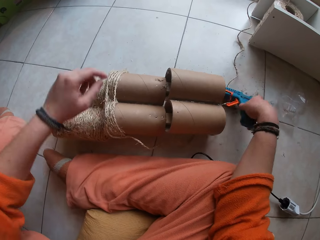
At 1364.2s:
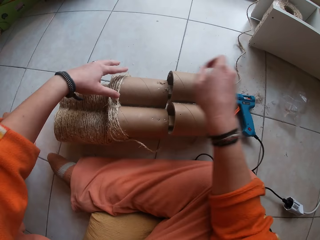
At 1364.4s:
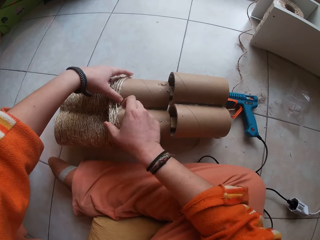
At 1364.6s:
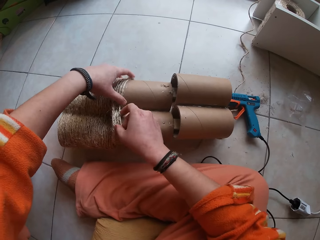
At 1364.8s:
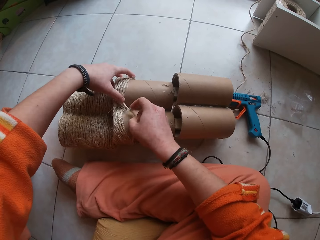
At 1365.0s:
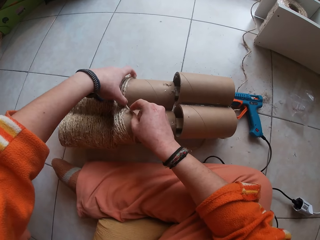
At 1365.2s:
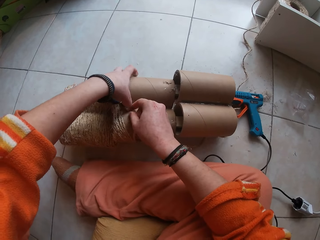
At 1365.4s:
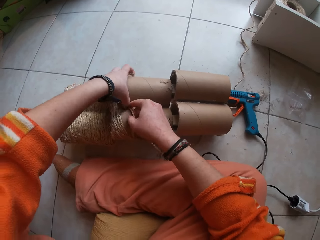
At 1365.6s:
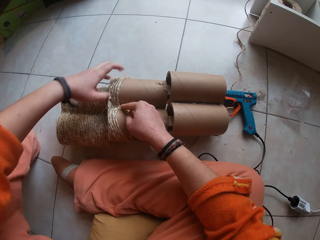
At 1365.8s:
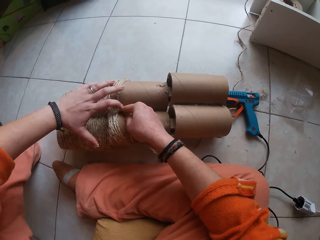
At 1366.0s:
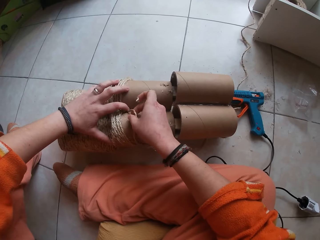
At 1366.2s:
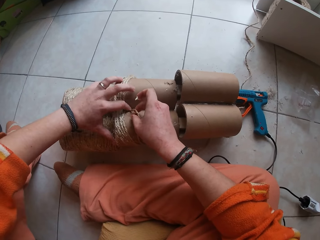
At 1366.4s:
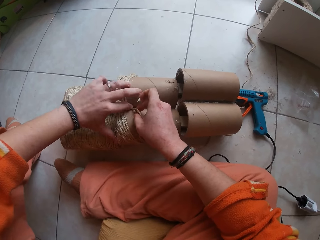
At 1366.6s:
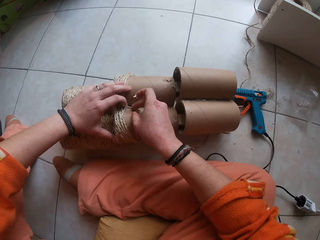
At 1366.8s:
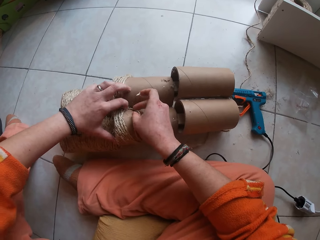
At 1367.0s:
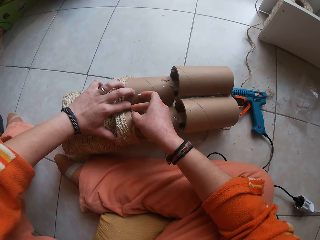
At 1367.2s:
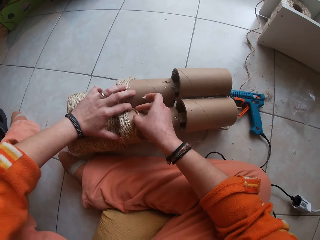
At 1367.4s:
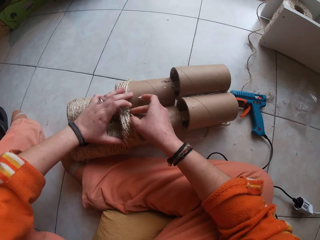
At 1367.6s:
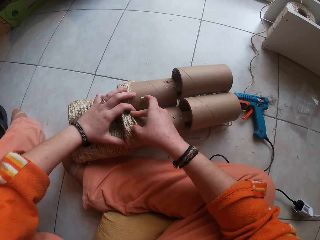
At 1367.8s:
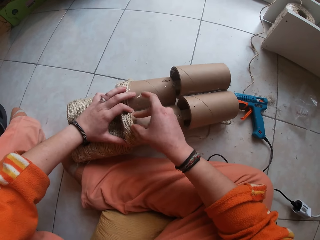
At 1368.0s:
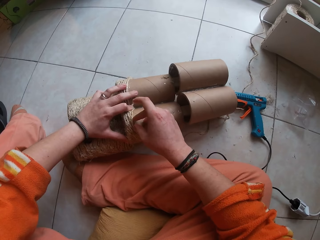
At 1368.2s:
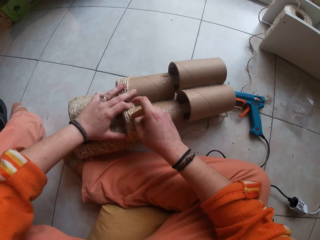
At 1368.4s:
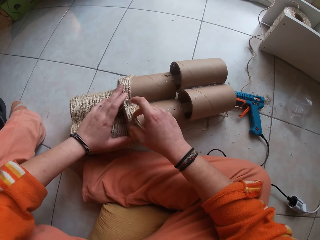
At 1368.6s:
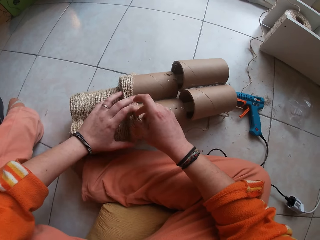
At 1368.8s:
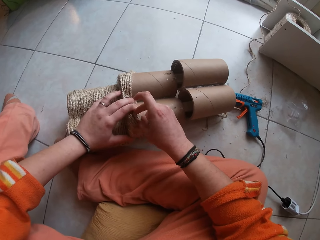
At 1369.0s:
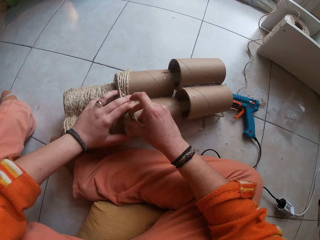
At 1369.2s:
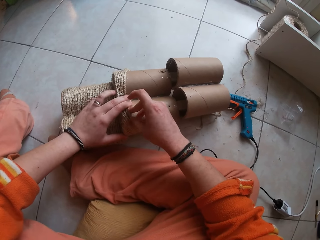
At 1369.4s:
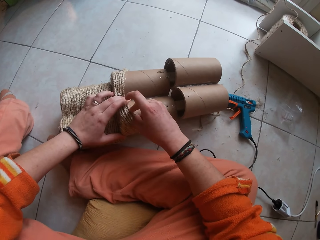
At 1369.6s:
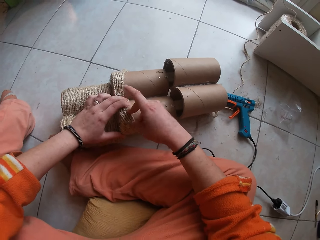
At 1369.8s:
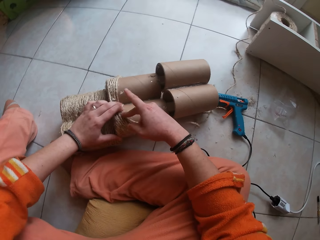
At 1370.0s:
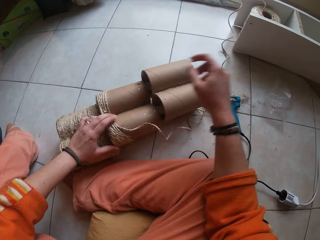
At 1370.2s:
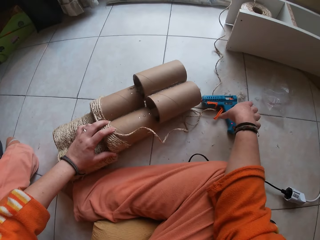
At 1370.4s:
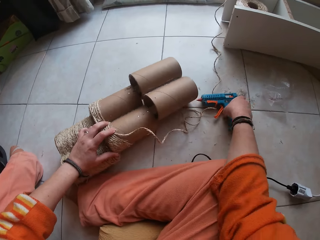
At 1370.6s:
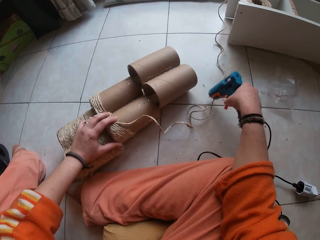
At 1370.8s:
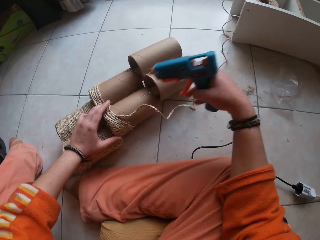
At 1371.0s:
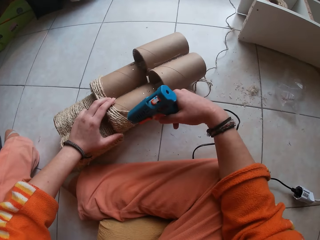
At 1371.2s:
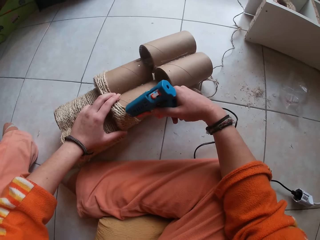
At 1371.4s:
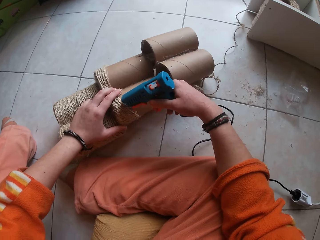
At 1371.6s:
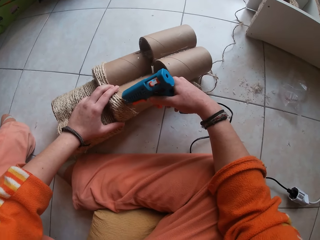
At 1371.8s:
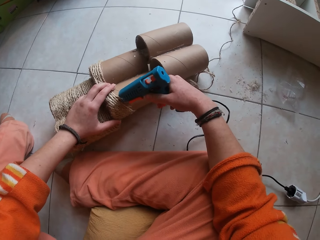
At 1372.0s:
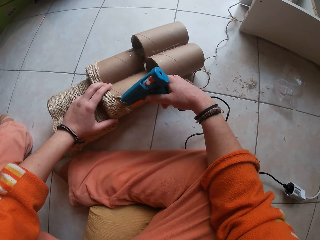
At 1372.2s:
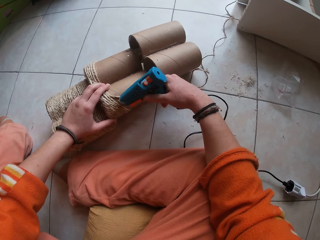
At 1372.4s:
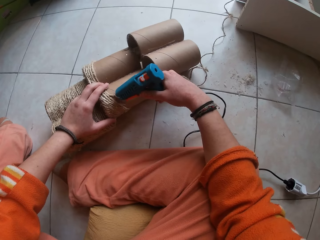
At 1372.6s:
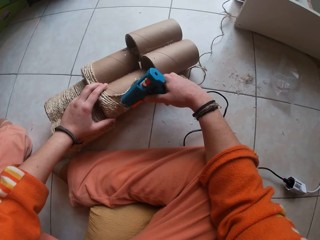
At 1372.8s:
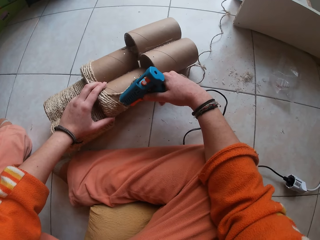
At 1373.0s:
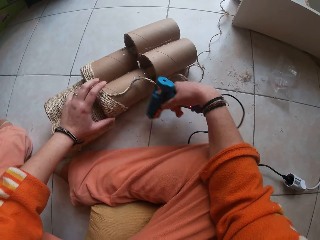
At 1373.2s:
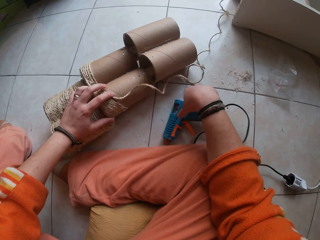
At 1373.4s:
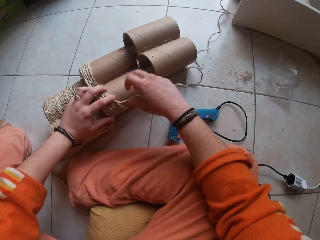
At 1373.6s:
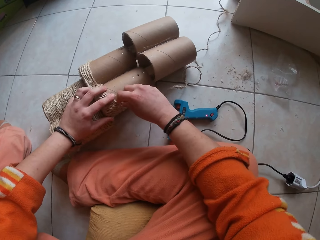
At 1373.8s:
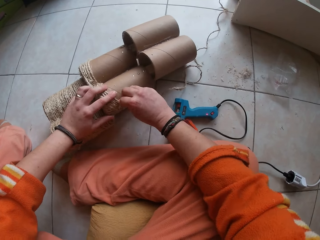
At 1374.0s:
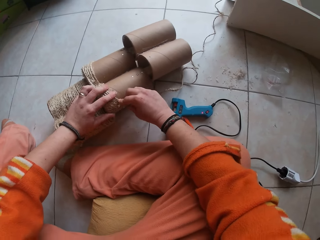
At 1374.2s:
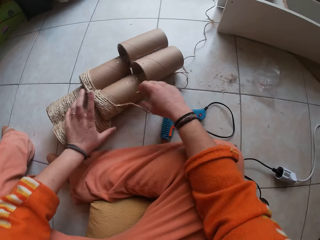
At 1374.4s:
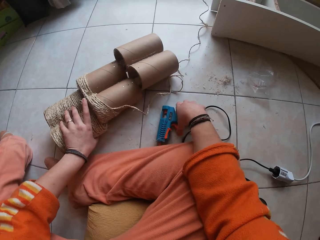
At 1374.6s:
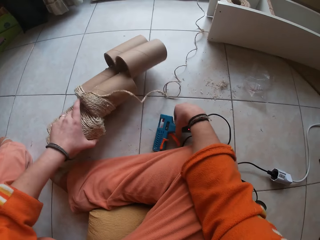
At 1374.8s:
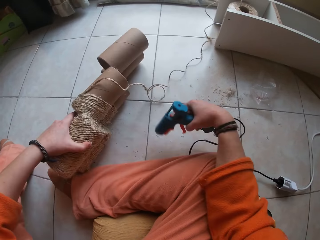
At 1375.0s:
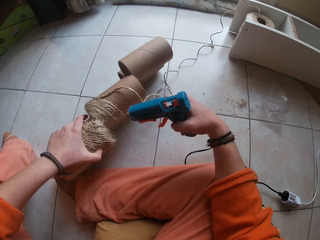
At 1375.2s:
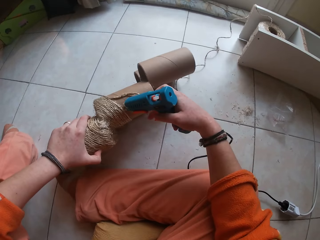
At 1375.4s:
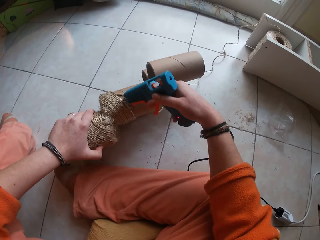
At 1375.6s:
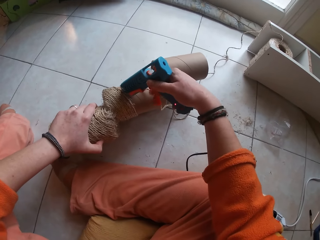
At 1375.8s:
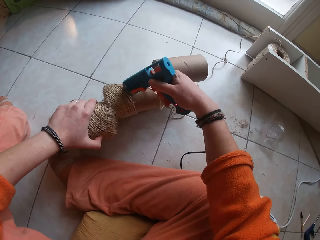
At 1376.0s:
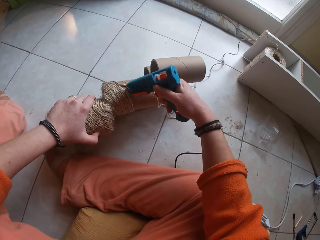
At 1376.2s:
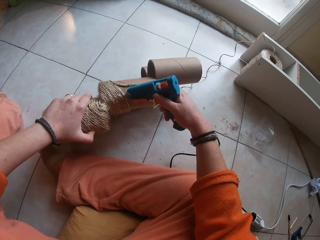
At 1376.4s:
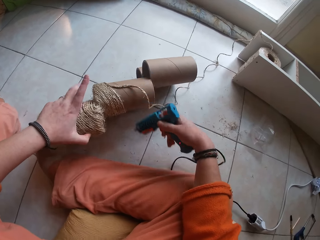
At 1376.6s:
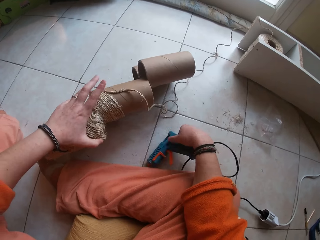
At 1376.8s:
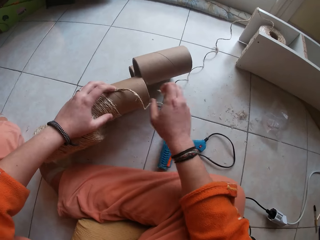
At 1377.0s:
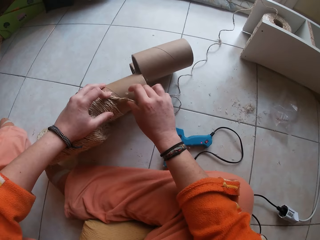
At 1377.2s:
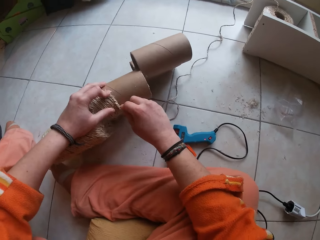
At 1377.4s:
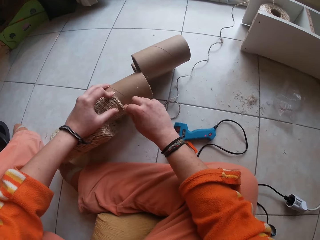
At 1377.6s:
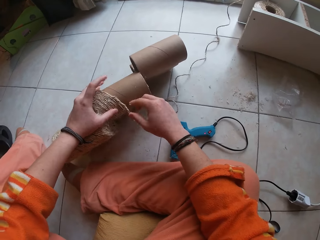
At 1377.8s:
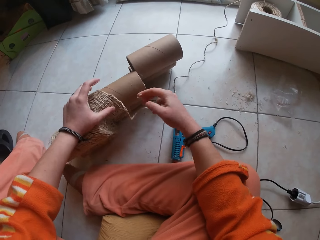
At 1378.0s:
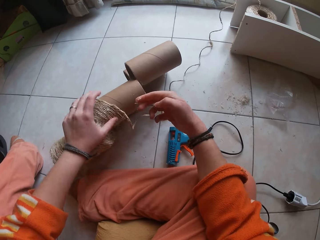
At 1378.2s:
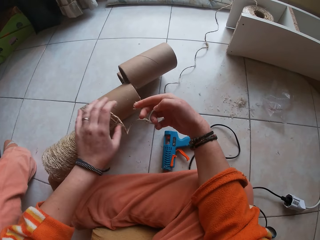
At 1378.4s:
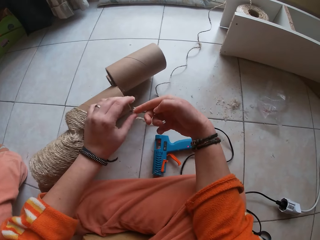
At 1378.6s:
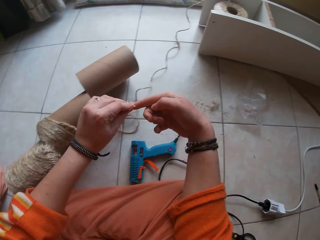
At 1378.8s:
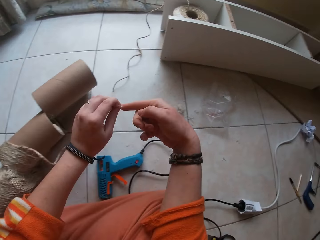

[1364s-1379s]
The camera wearer drops the glue gun on the floor with her right hand. She gums the rope on the craft with both hands. She picks the glue gun from the floor with her right hand. She applies glue to the craft with the glue gun in her right hand. She drops the glue gun in her right hand on the floor. She fixes the twine on the craft with both hands. She picks the glue gun from the floor with her right hand and adjusts the craft on the floor with her left hand. She applies glue to the craft with the glue gun in her right hand. She drops the glue gun in her right hand on the floor. She fixes the twine on the craft with both hands. She removes glue from her fingers with both hands.

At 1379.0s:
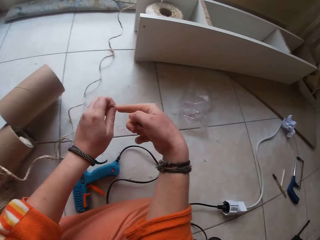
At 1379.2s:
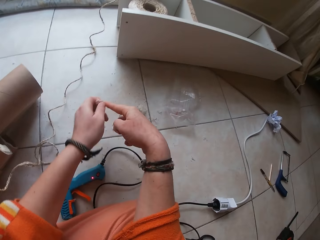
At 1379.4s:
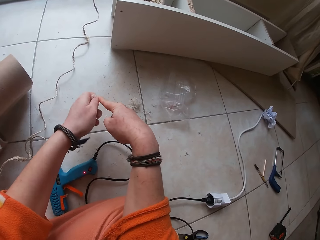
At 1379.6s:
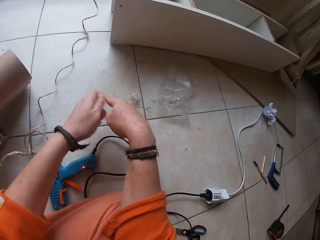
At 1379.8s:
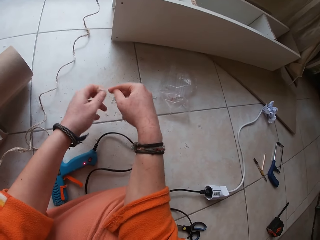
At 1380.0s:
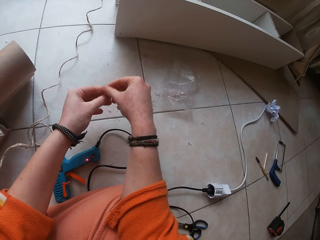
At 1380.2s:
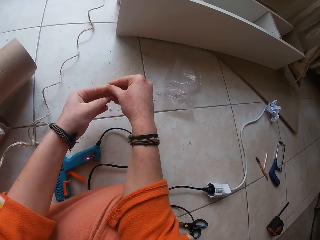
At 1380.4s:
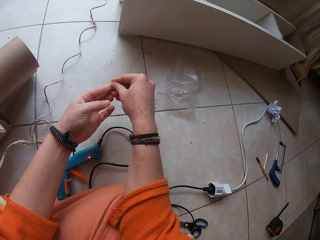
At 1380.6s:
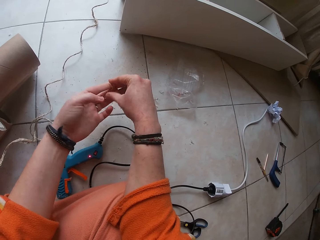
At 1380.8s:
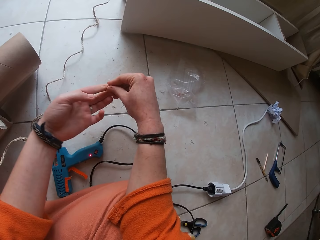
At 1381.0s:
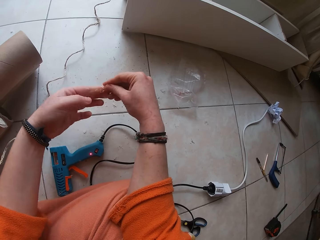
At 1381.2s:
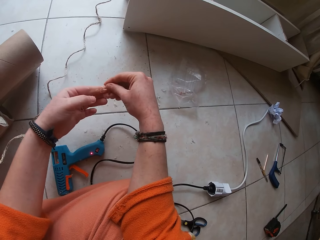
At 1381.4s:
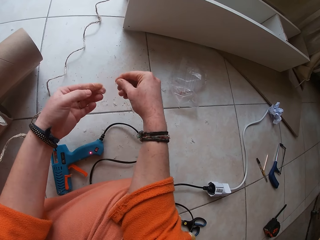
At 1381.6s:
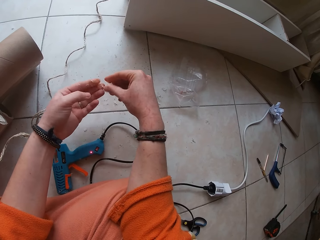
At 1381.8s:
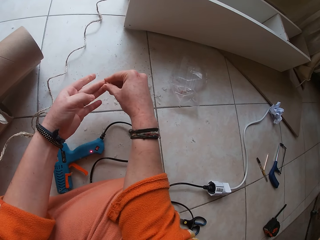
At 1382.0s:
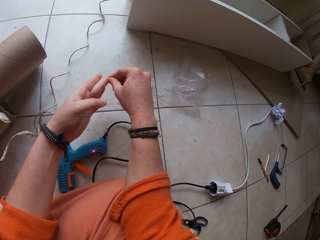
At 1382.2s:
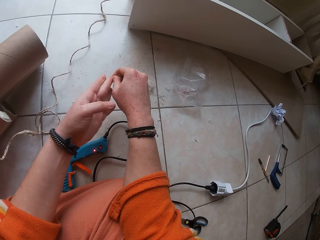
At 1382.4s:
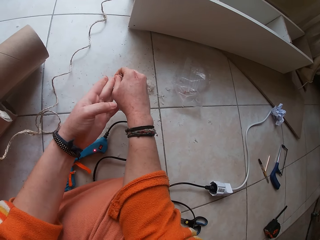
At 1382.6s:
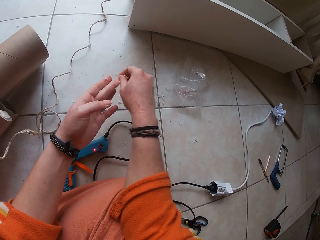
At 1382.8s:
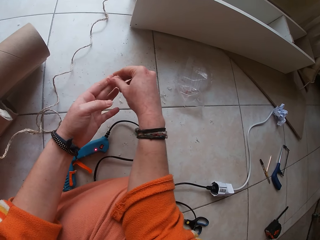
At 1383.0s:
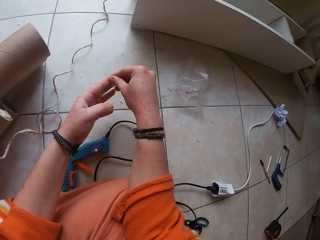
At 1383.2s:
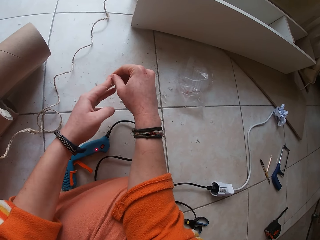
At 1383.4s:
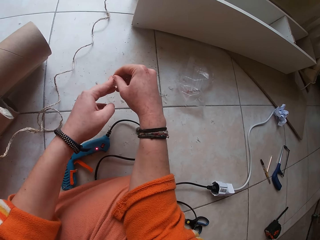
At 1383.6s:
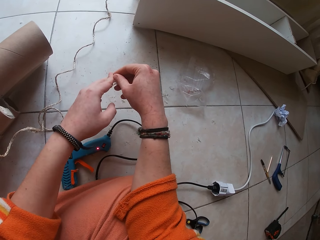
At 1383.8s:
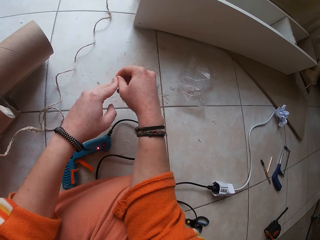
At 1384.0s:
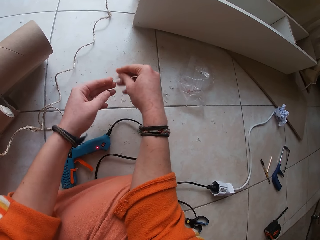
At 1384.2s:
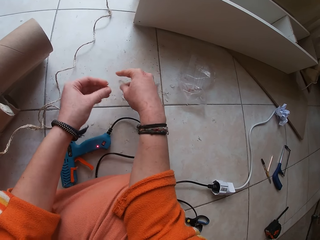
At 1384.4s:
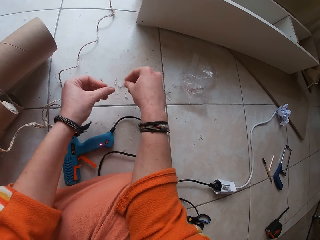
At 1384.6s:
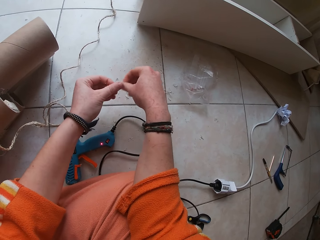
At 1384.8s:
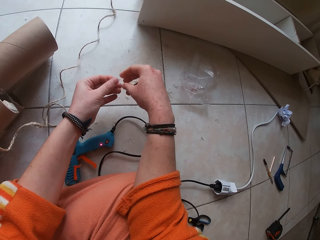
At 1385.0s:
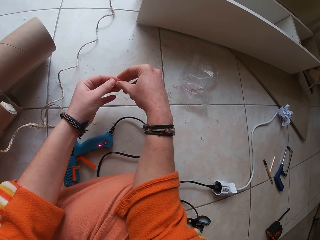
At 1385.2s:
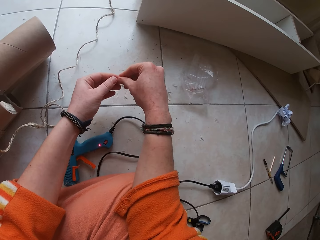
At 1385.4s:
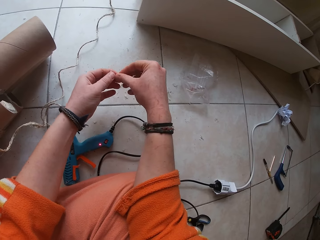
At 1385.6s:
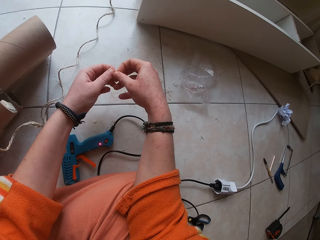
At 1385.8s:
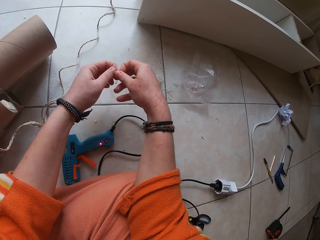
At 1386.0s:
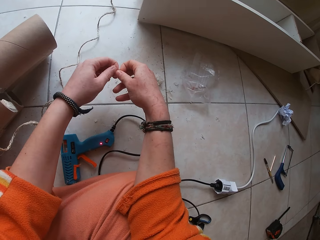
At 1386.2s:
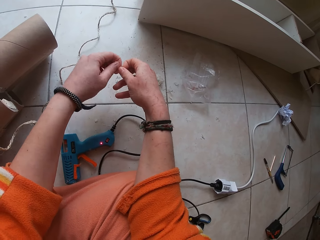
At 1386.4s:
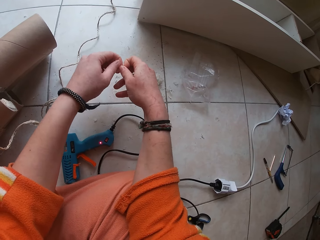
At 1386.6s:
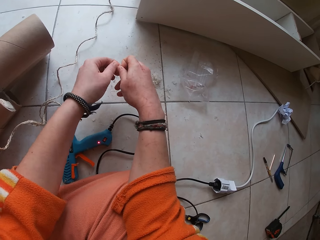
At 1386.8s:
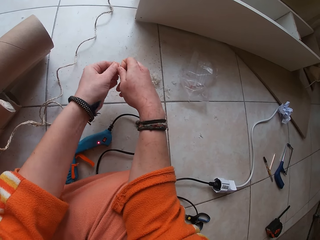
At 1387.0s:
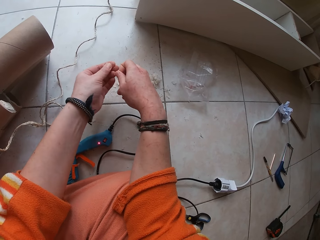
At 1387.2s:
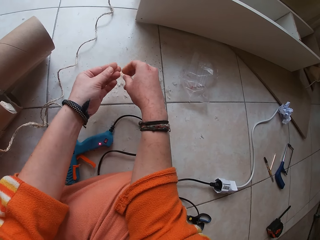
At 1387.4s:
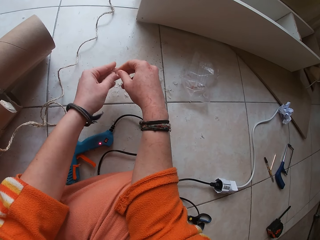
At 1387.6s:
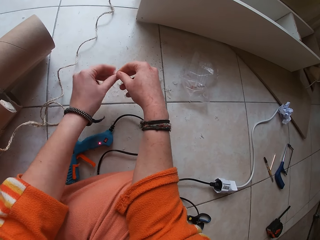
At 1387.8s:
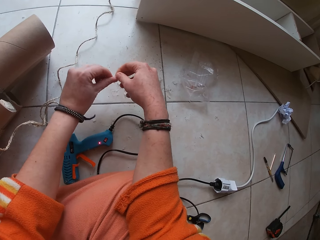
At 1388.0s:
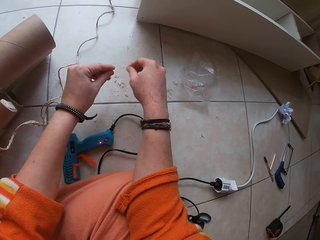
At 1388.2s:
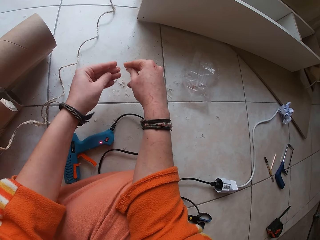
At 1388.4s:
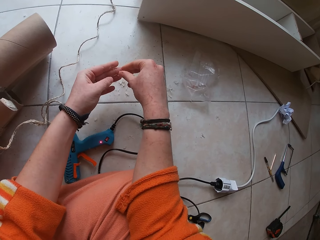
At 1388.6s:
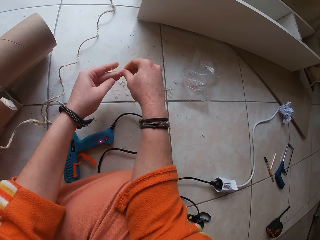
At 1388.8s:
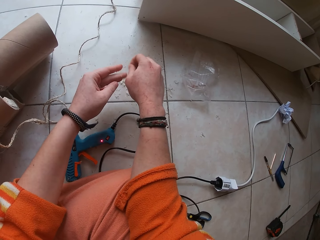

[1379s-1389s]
The camera wearer removes glue from his hand with the other hand.
